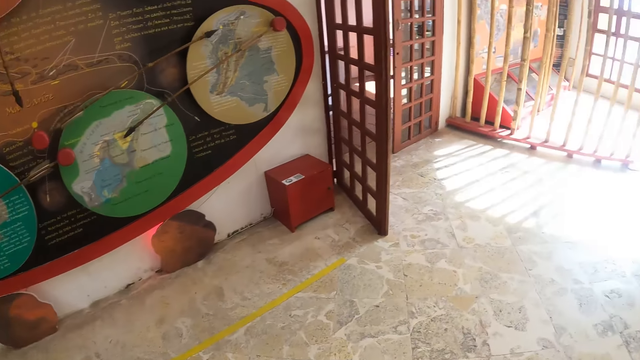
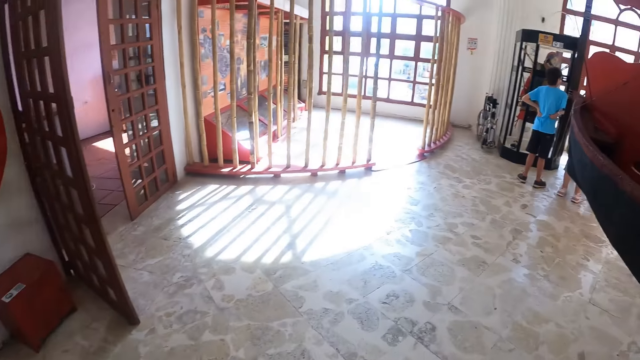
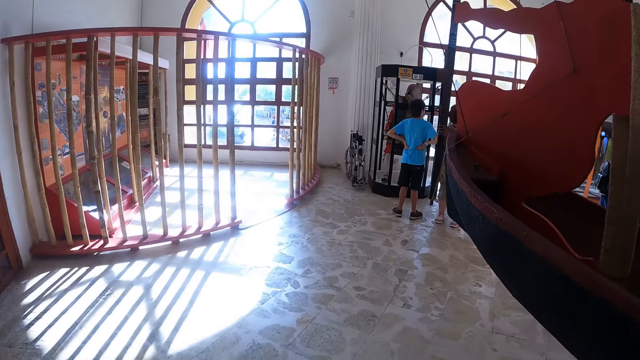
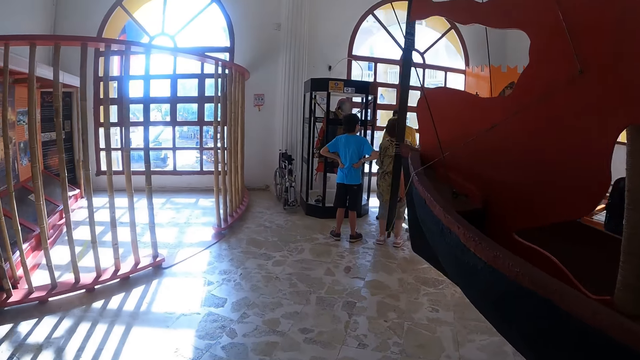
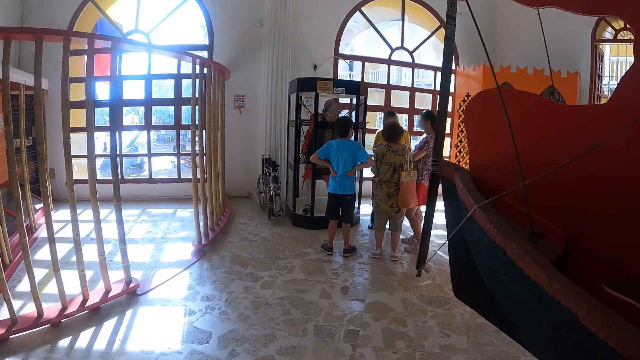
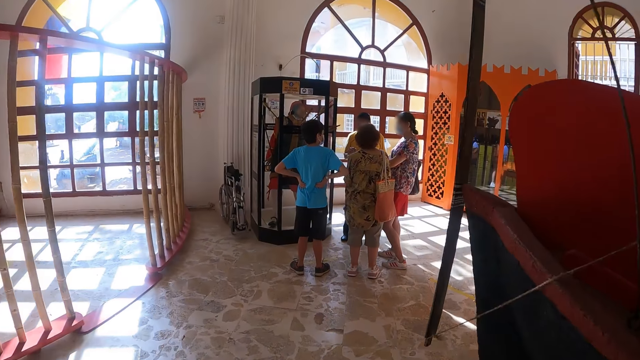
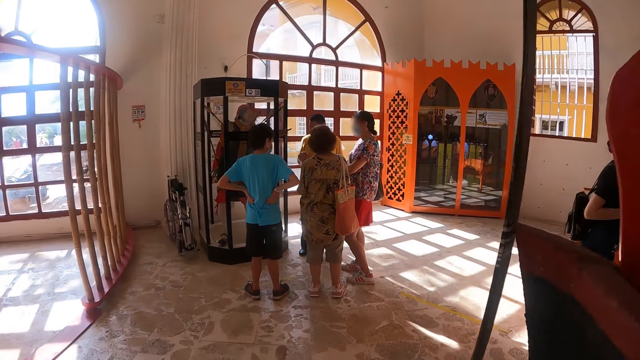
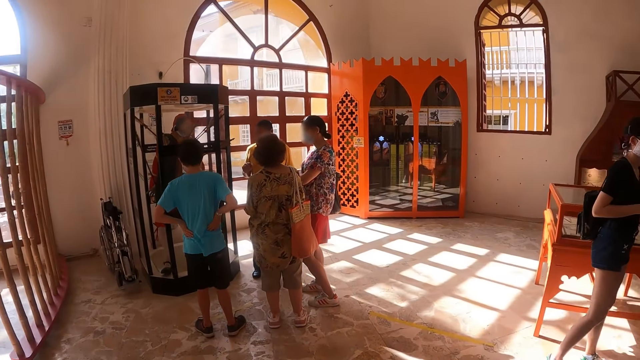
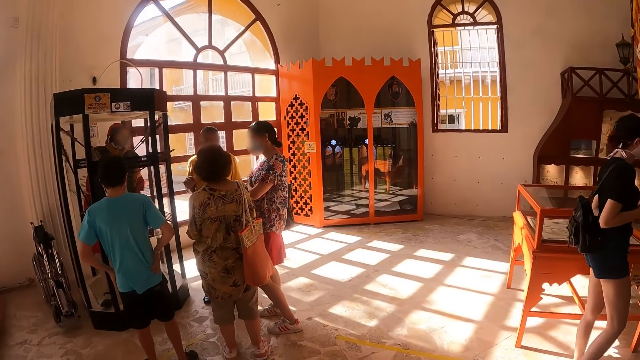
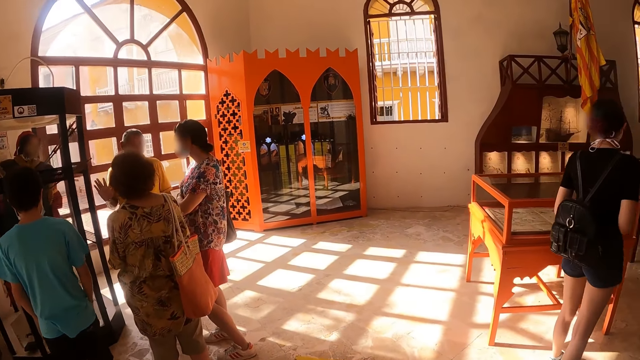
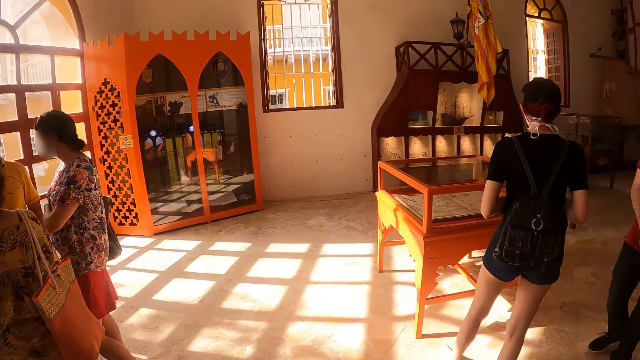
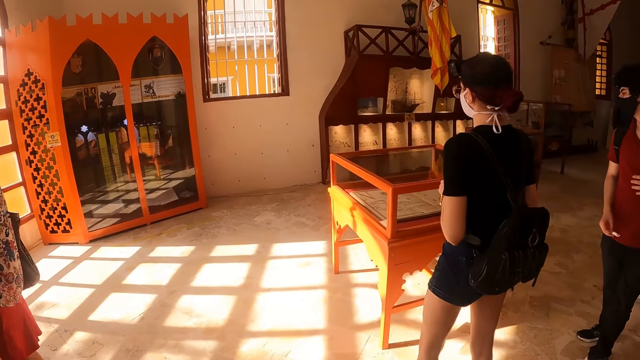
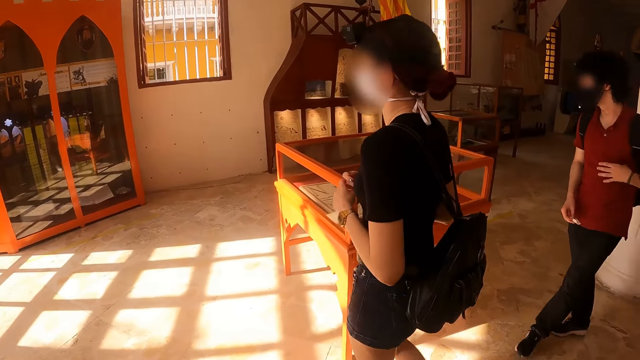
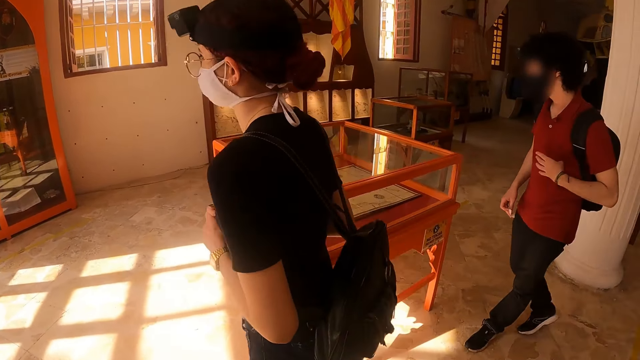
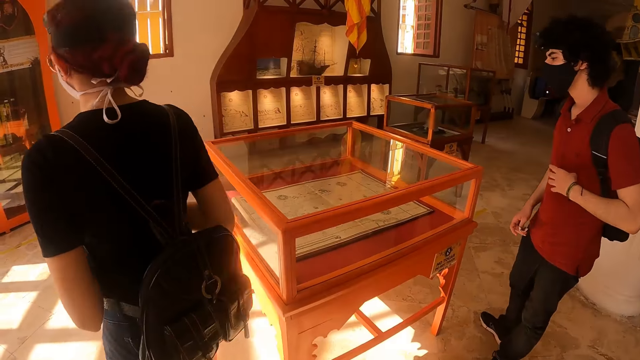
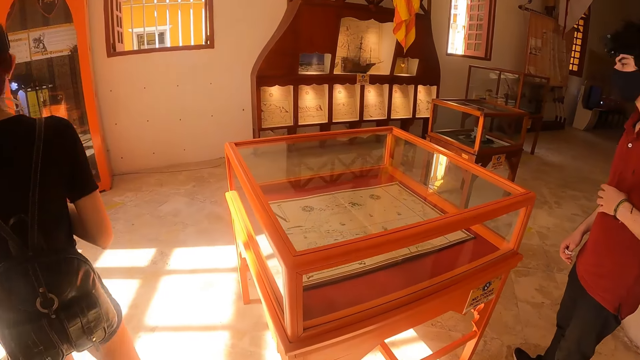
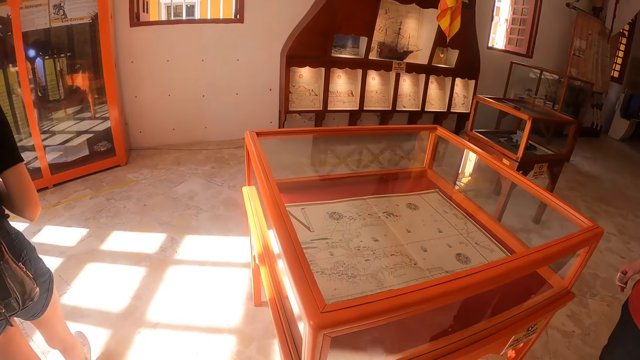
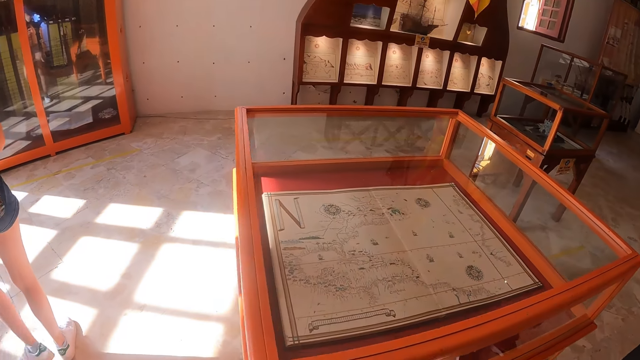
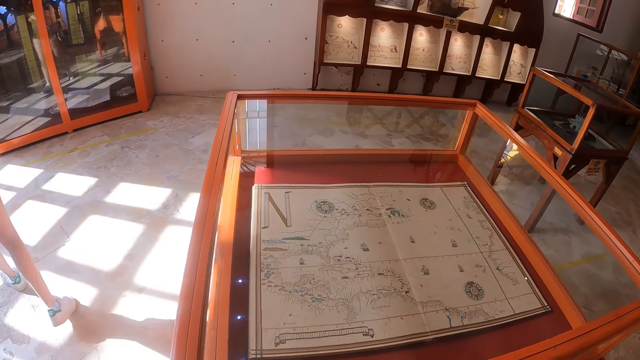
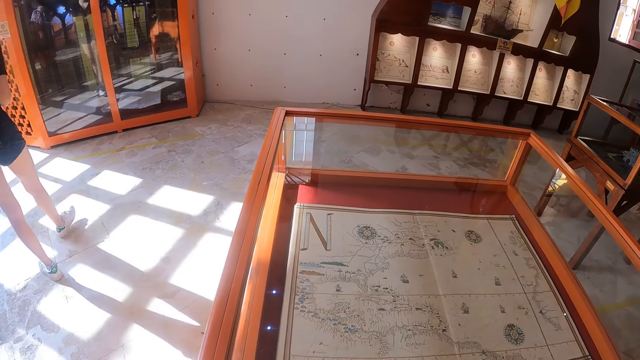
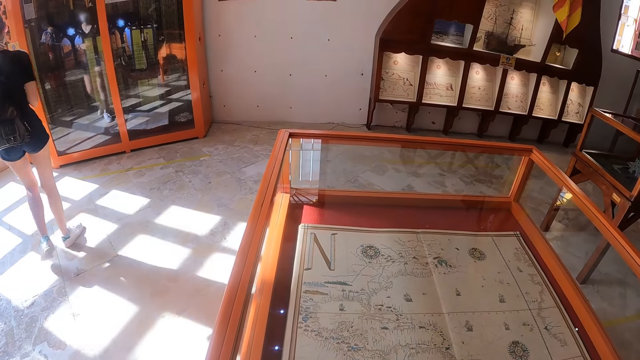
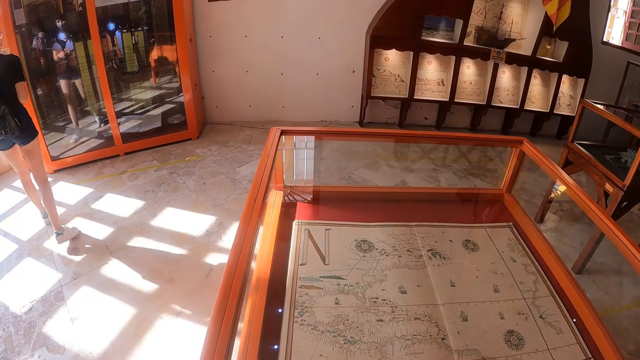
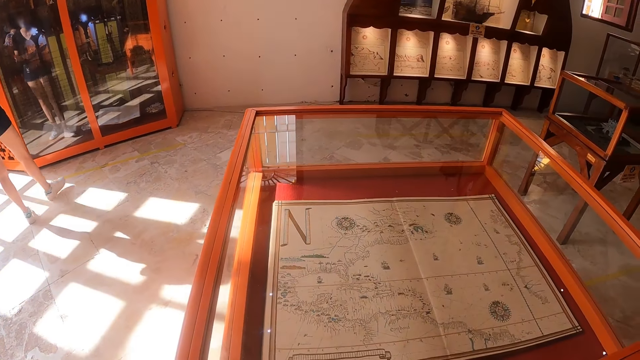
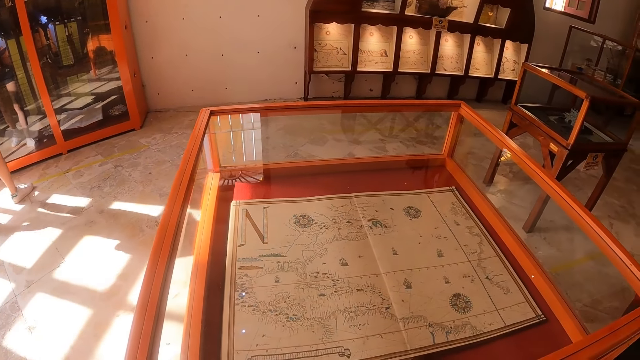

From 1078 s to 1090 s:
The camera wearer walks around the house.

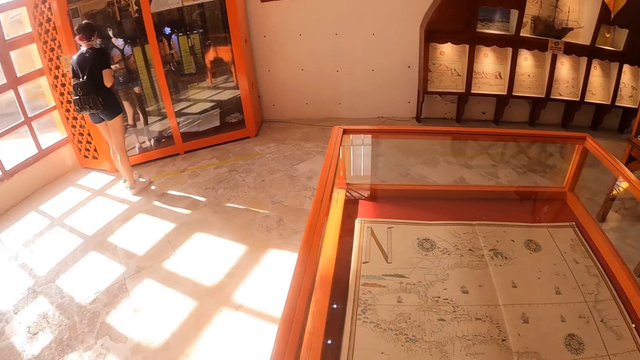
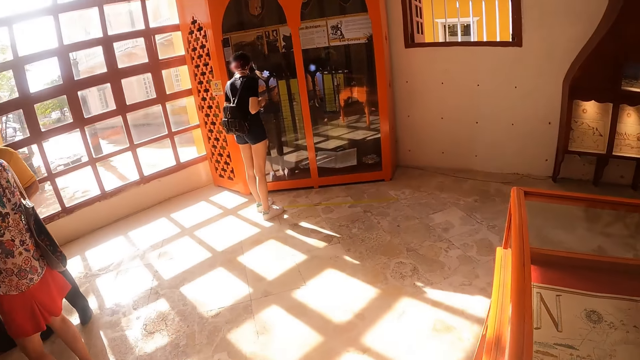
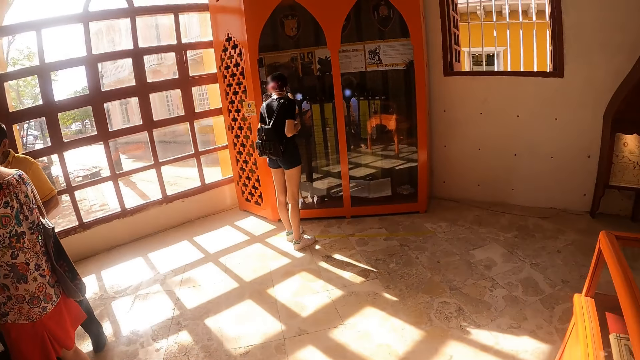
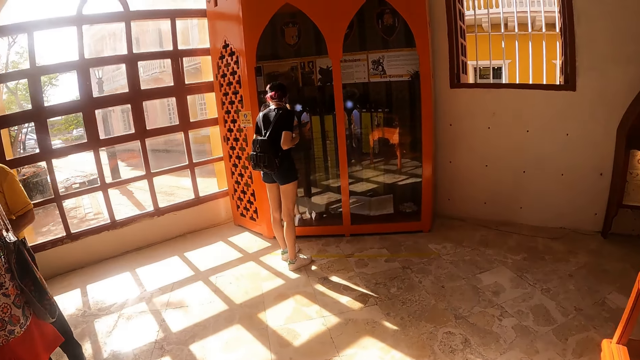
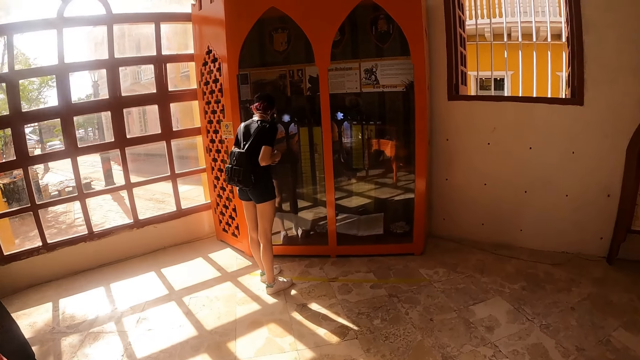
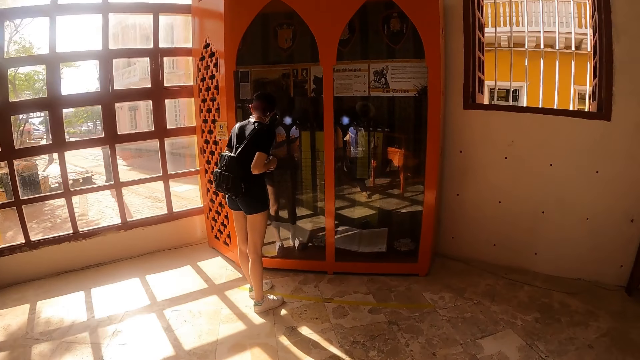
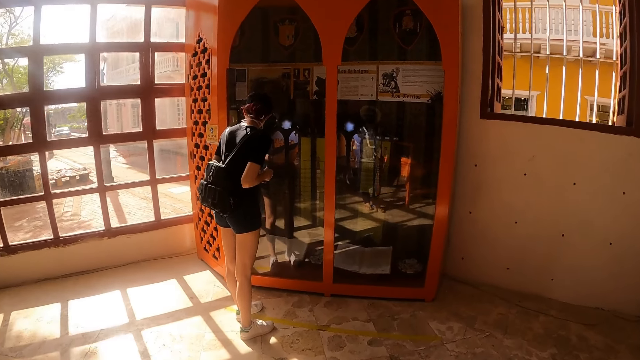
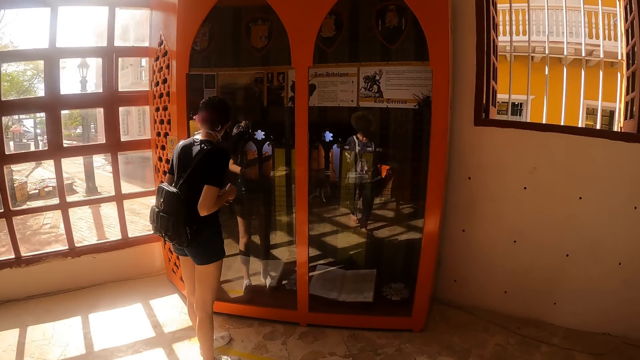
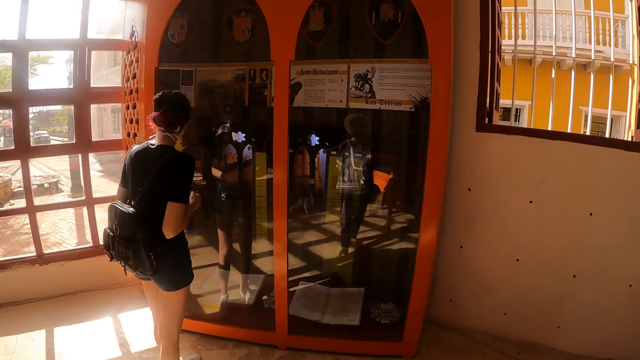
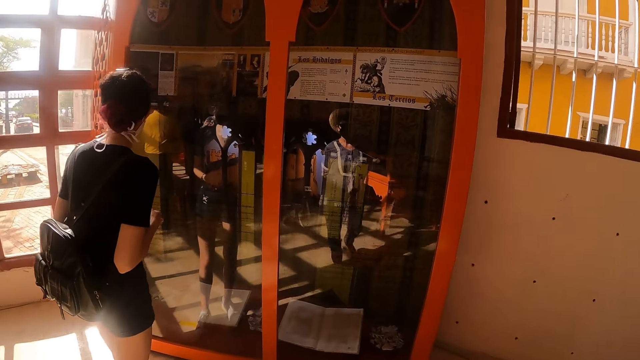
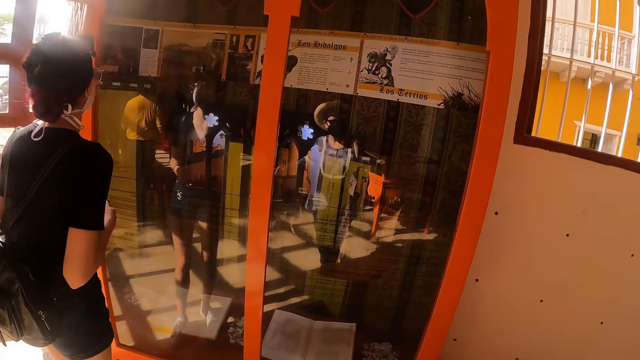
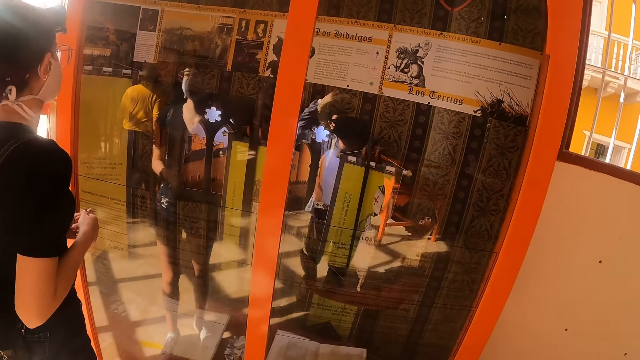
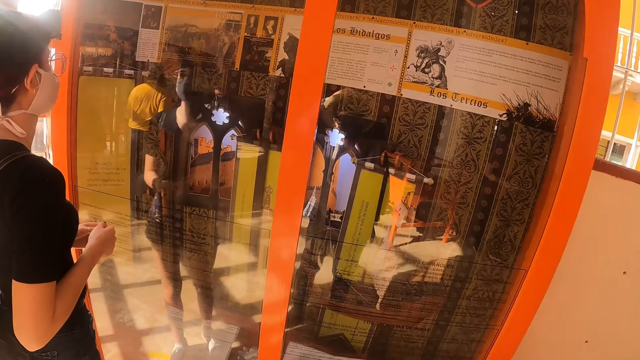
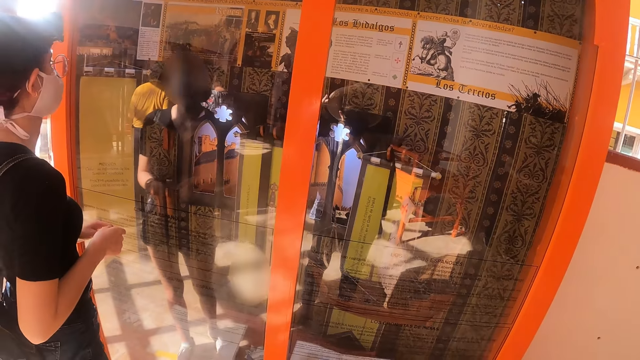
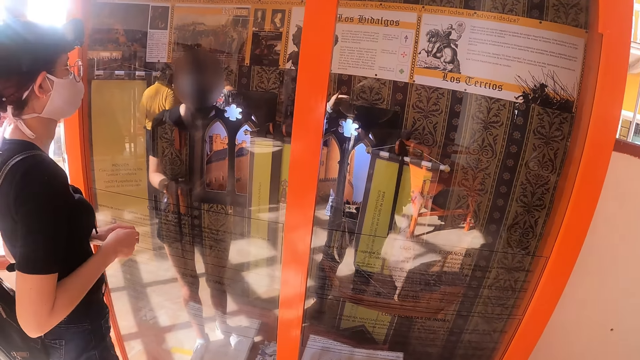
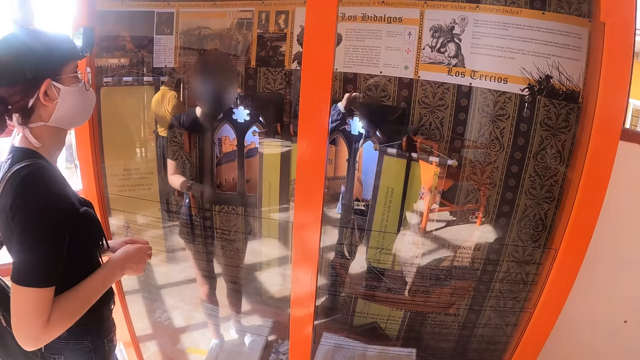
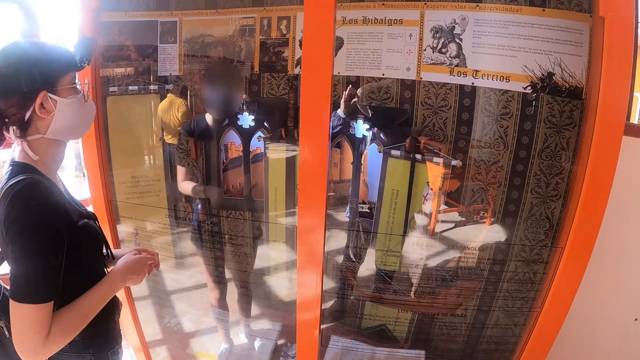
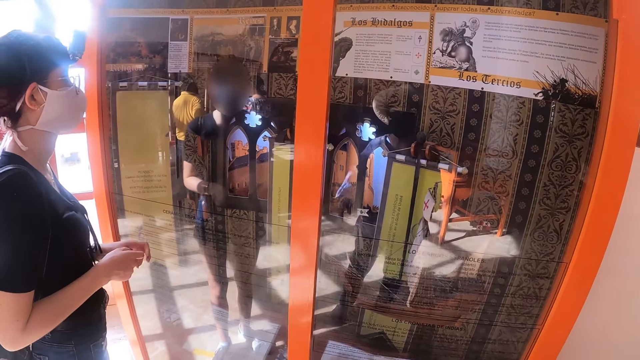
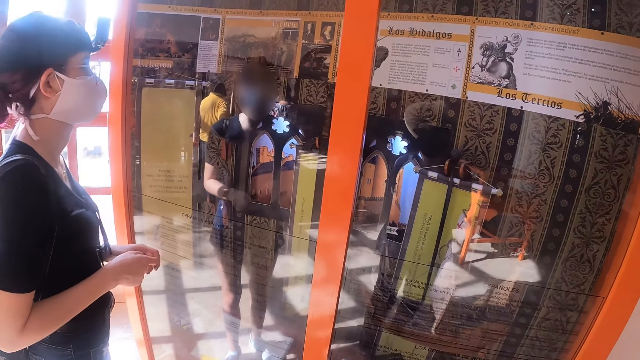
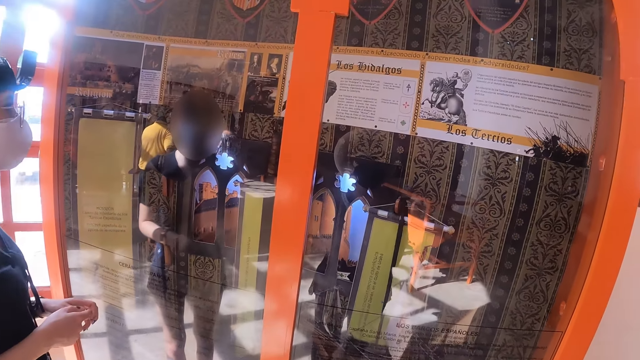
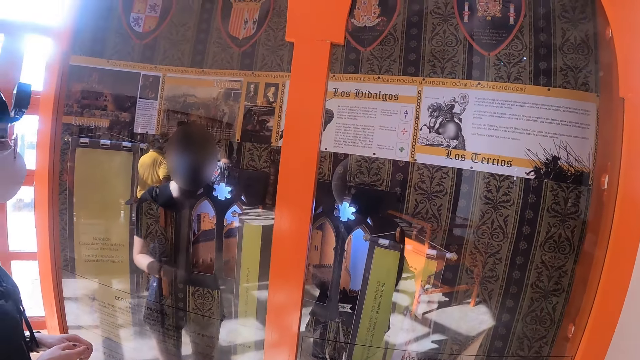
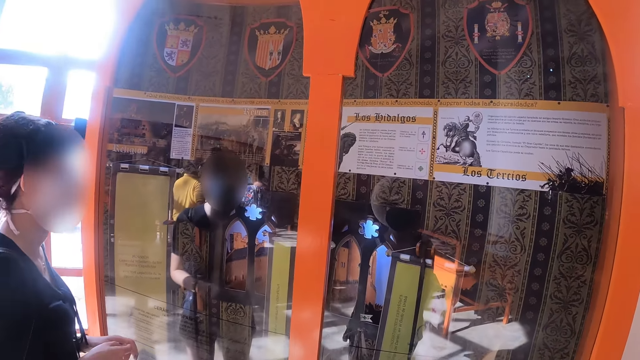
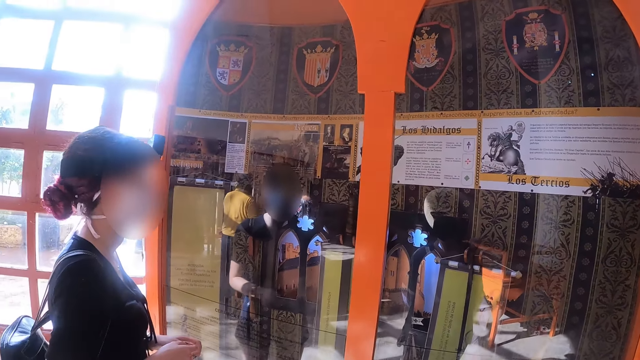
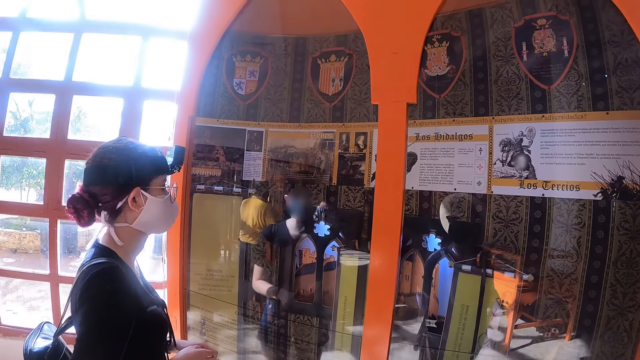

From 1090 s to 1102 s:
The camera wearer looks at the chart. They look around the museum collections.
